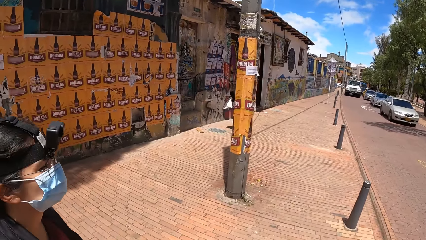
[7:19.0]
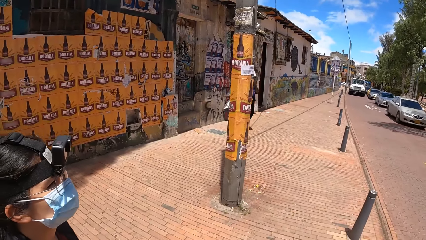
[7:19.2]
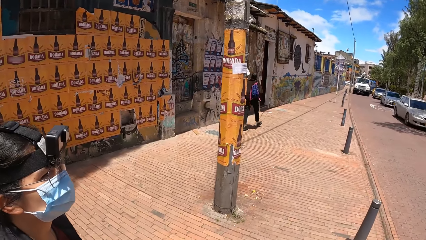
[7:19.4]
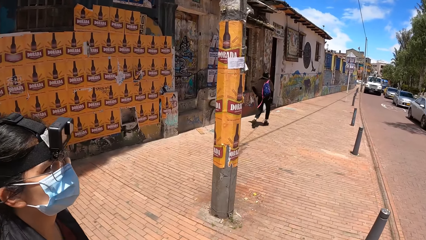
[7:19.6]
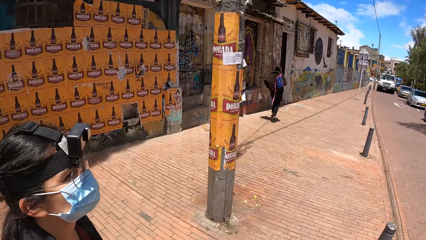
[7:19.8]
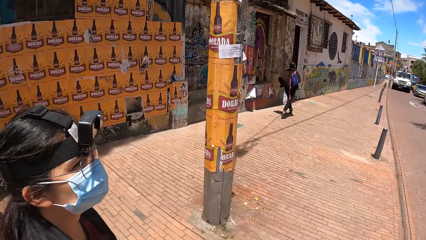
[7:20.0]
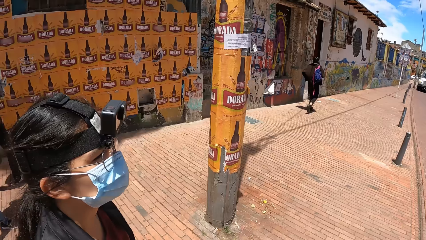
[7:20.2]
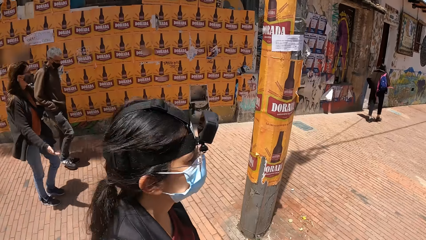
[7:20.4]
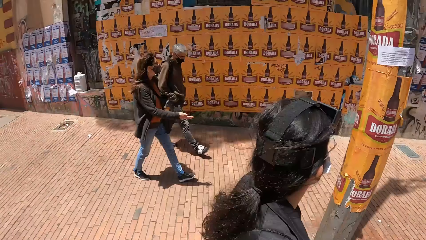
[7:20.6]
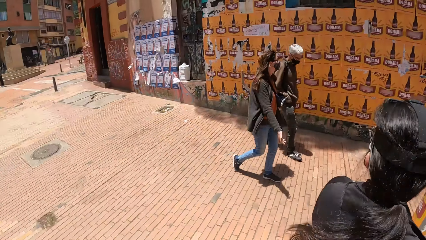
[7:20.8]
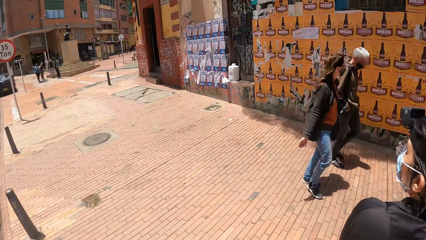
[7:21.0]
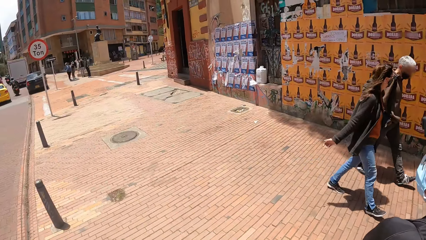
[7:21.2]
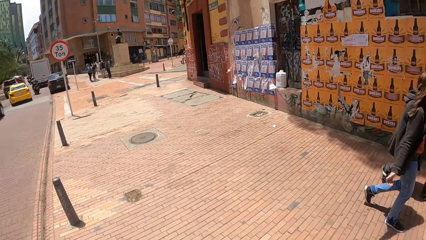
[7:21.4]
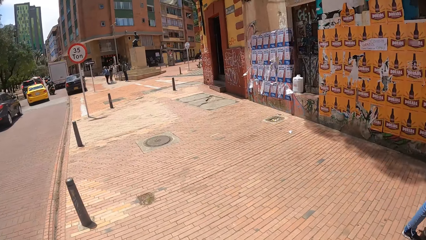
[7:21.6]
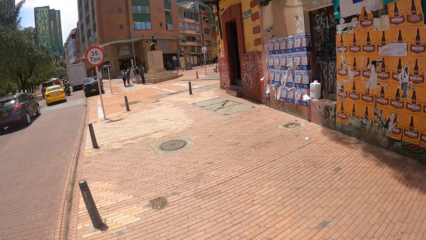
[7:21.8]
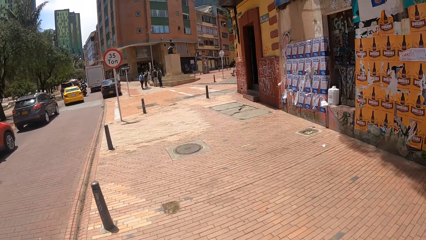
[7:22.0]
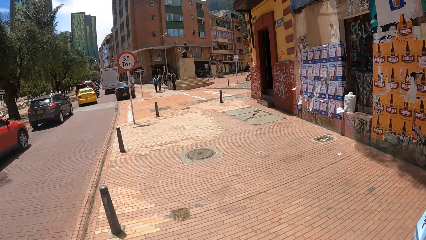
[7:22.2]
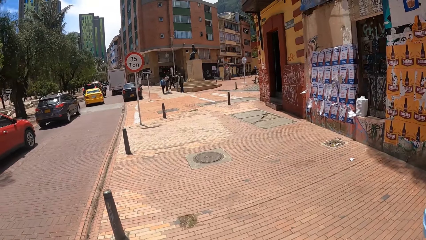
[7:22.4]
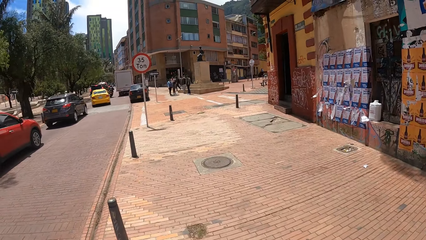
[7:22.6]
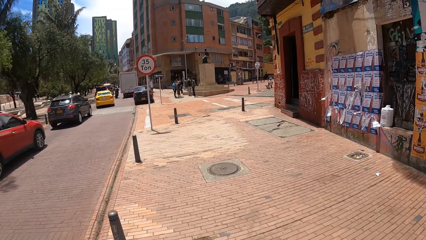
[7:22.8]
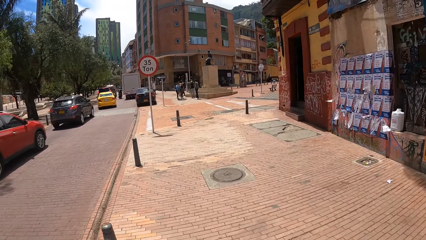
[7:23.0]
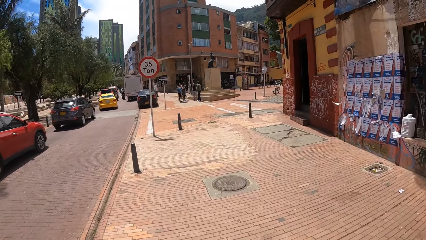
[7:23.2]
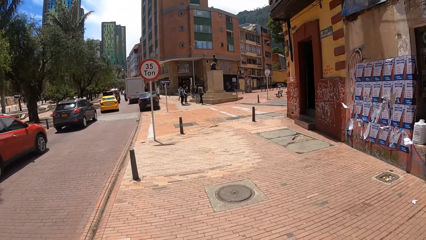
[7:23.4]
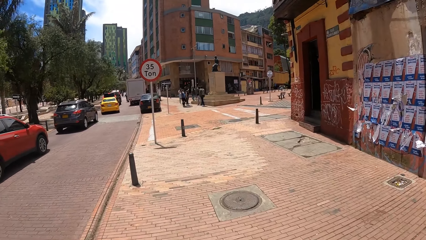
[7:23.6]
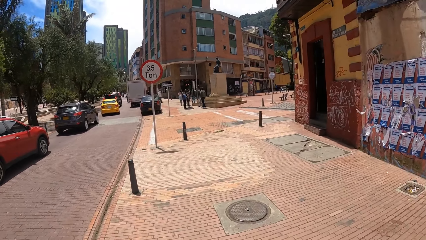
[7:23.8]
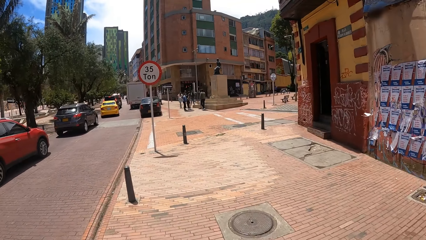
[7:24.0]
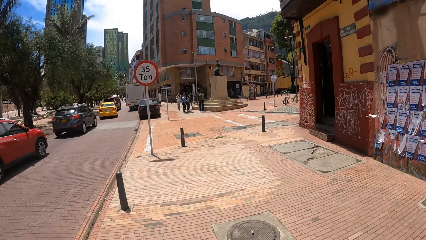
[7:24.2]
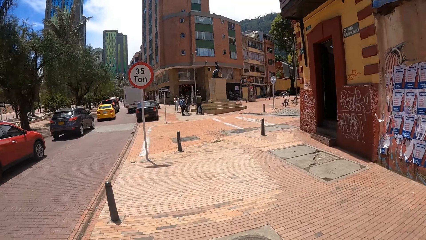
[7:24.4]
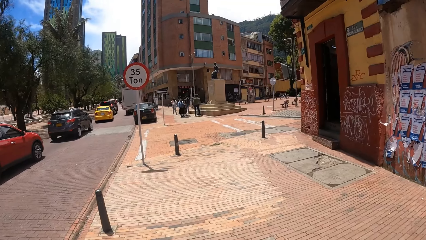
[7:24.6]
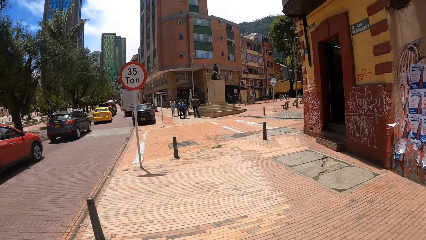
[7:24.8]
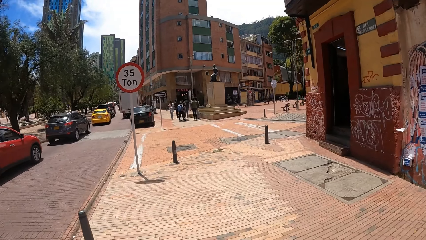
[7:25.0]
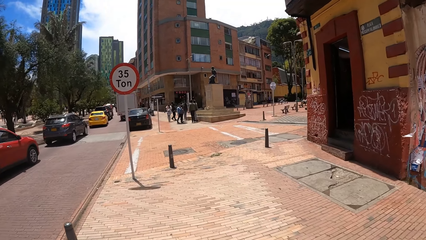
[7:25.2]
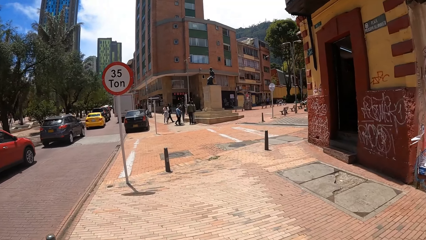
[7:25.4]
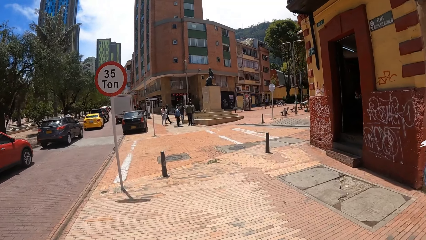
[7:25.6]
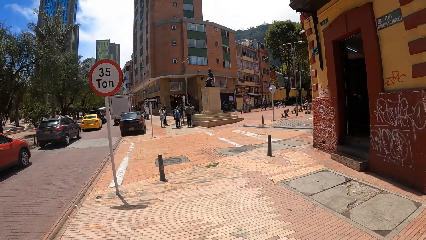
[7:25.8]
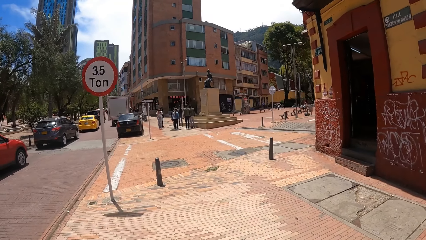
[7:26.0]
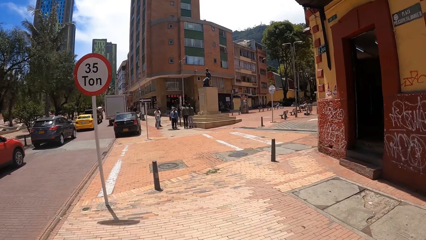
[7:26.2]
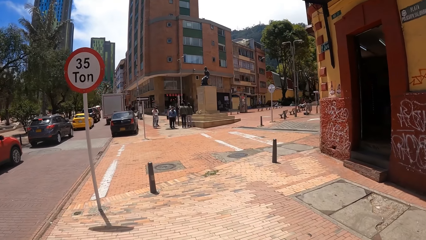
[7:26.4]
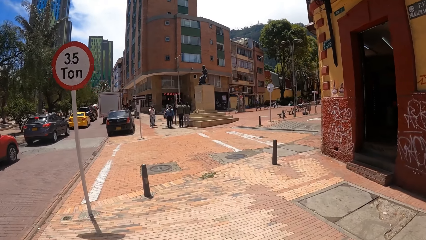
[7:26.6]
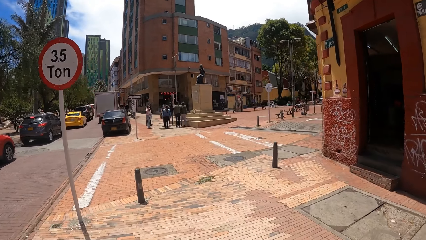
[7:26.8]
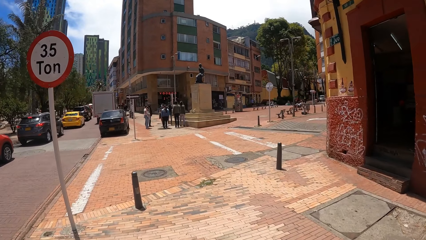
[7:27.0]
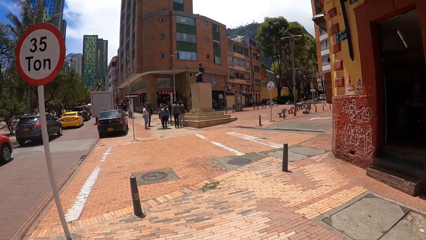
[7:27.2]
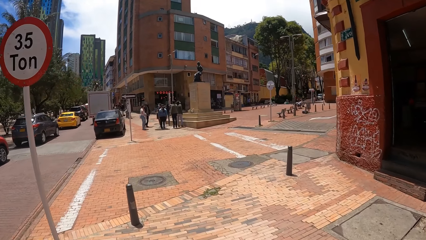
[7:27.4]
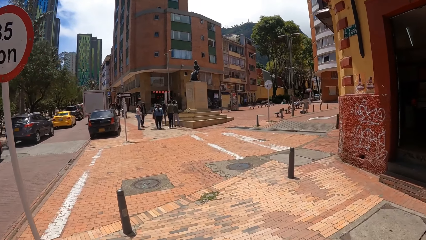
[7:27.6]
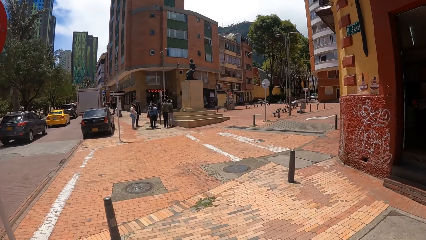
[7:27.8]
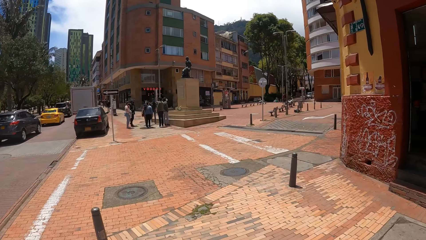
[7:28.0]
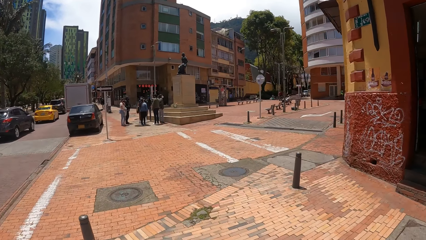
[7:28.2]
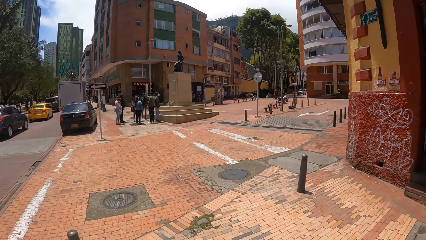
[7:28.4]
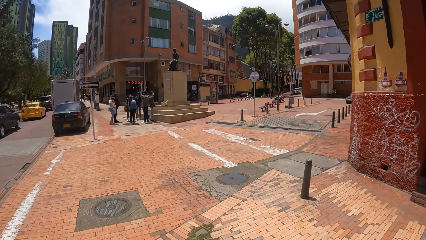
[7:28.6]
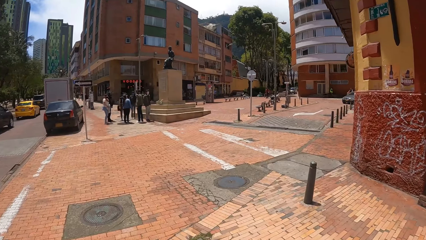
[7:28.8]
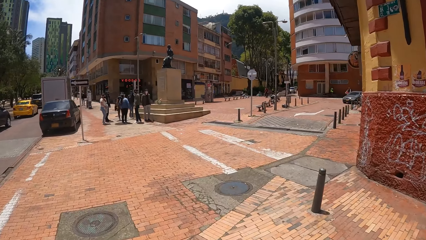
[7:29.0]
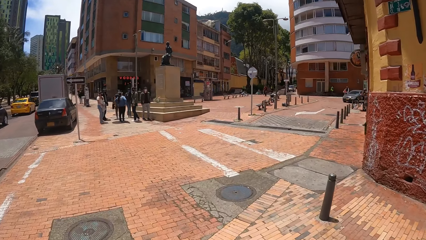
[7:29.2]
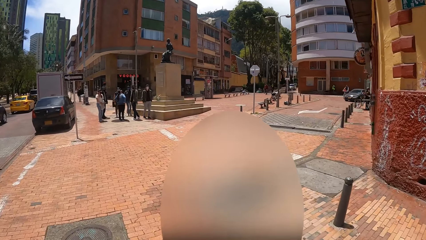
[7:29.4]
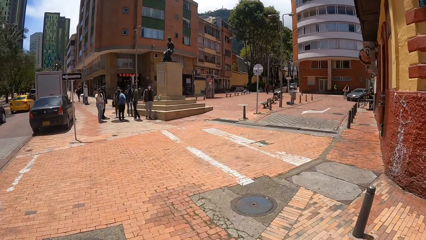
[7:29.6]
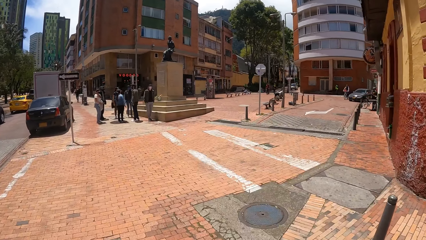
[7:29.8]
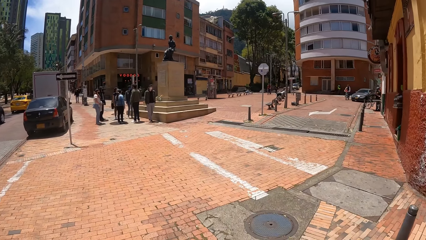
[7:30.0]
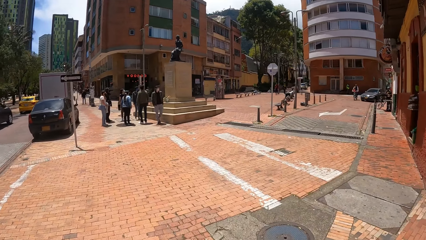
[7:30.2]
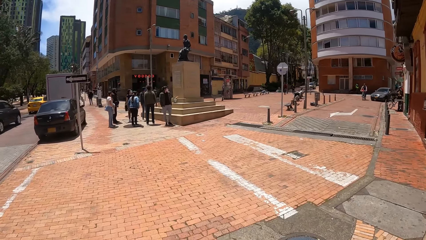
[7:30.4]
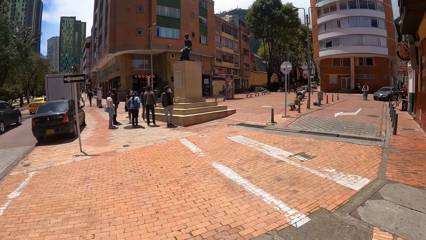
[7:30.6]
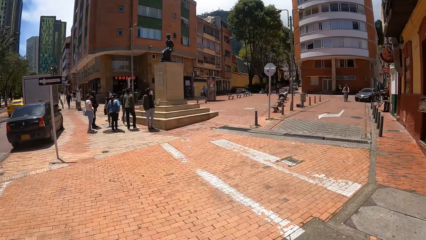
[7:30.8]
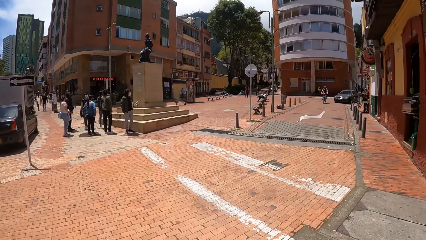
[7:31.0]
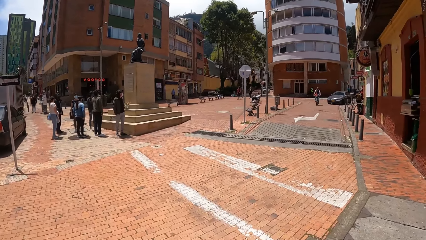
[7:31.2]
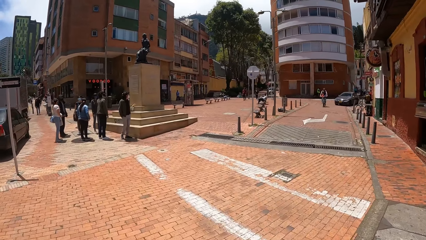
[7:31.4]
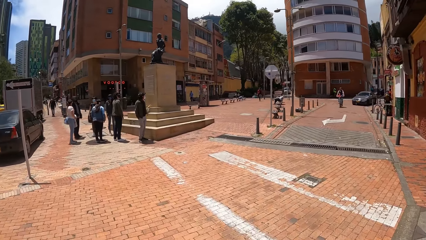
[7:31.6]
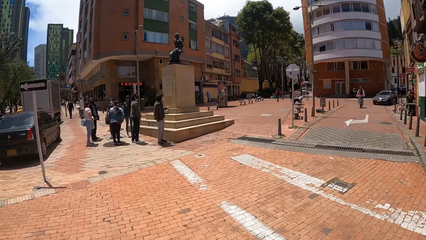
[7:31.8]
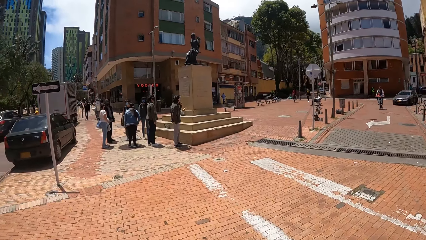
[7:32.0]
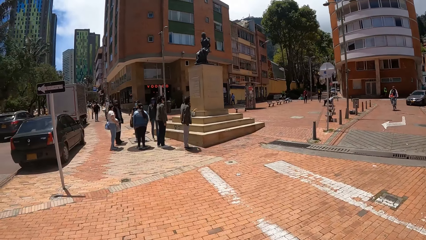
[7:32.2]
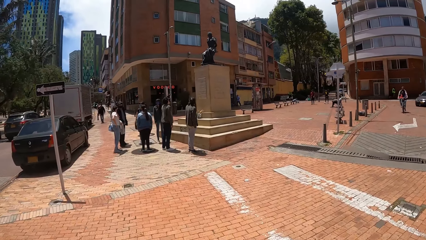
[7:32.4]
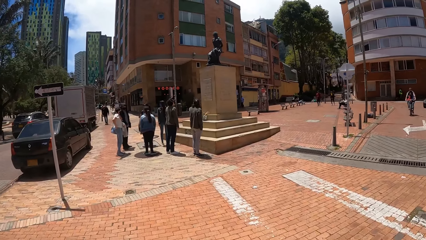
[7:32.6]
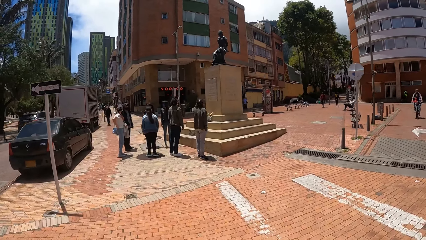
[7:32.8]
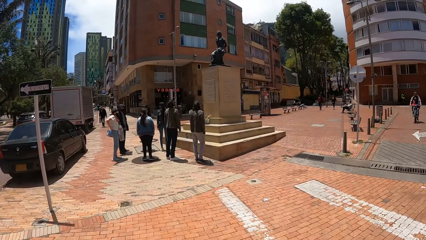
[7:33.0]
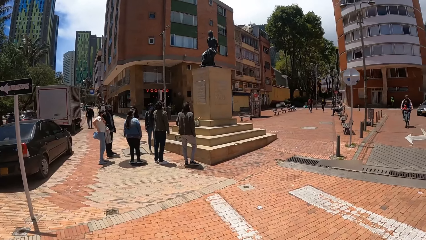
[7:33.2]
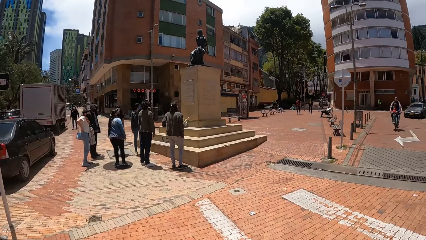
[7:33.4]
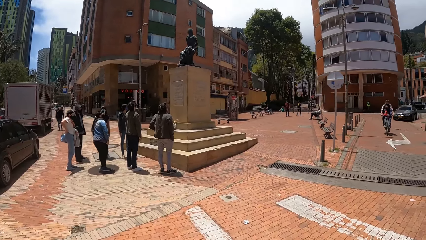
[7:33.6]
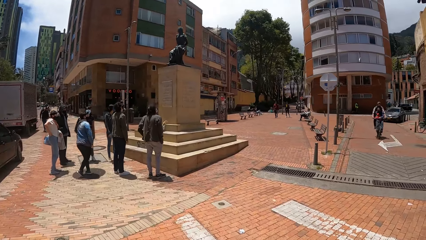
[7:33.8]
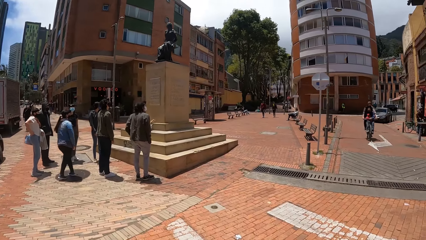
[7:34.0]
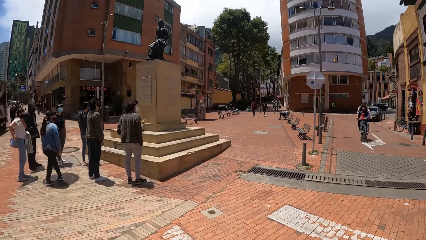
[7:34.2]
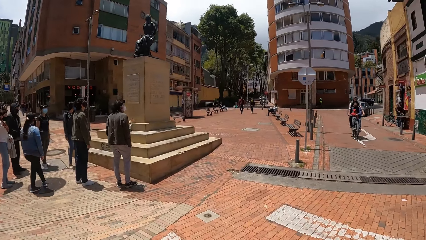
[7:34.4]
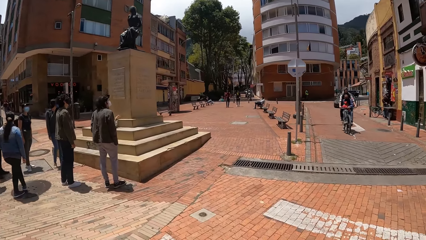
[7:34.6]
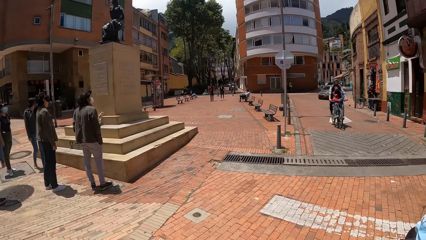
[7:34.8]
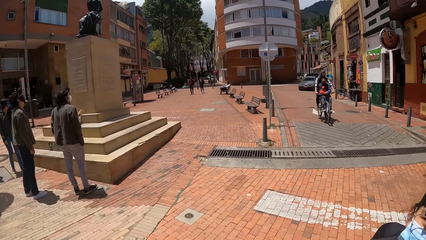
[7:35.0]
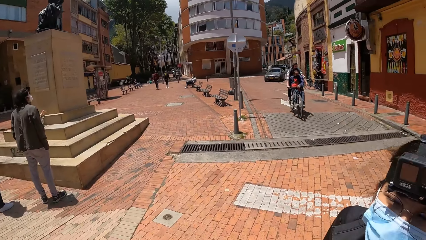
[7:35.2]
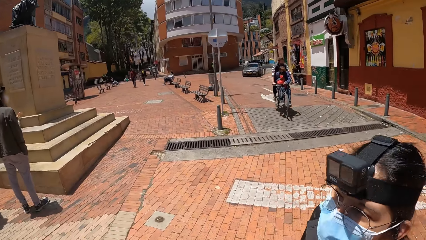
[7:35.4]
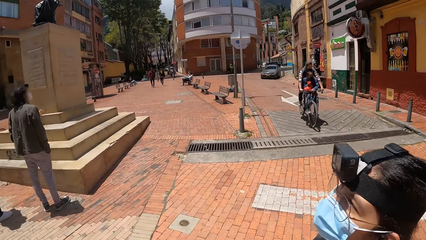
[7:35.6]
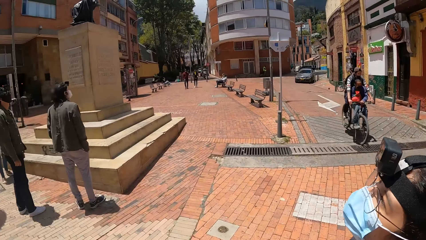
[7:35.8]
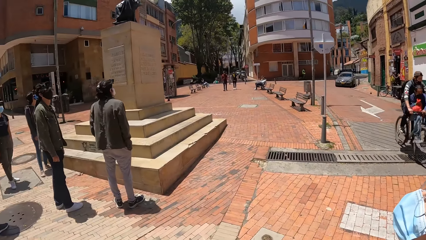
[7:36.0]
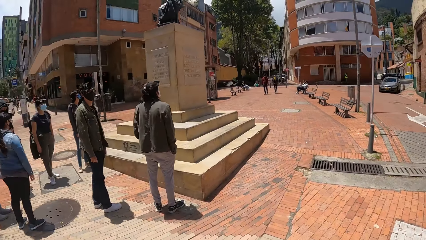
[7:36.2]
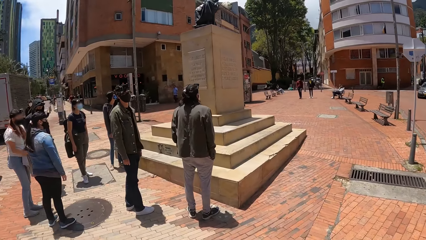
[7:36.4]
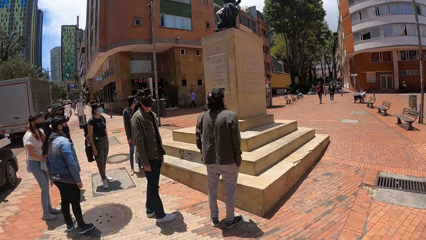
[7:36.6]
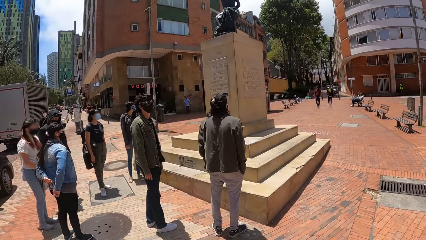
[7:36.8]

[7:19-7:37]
The camera wearer looks left and converses with a woman. They turn back. They look forward. They stop. They walk forward. They look right. They look forward. They look right. They converse with the woman.
